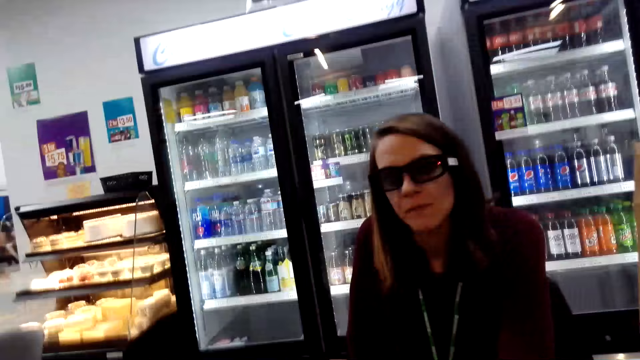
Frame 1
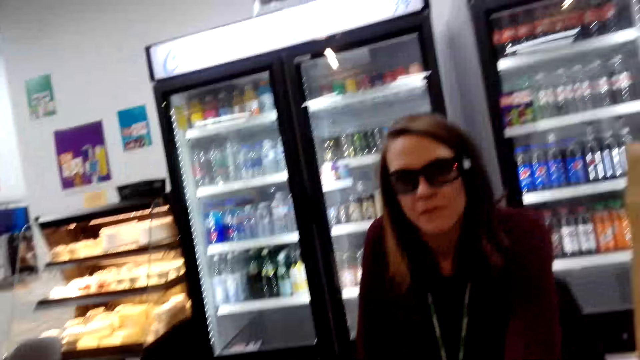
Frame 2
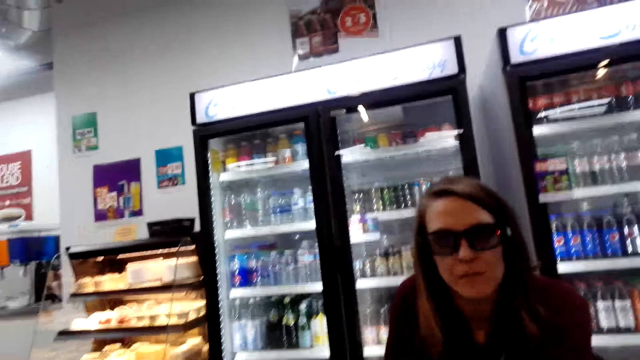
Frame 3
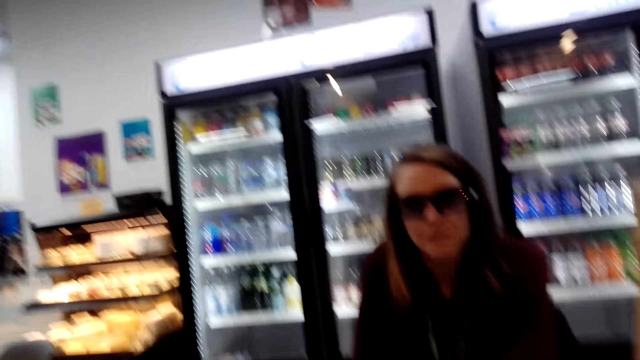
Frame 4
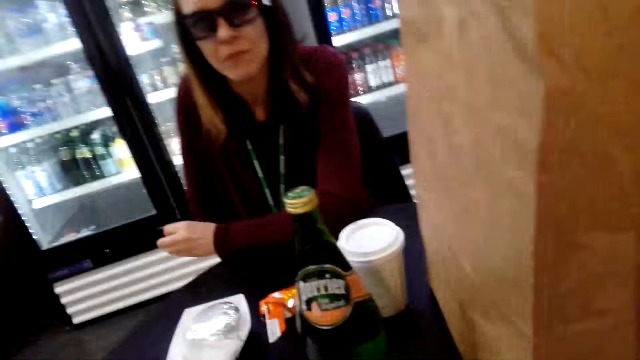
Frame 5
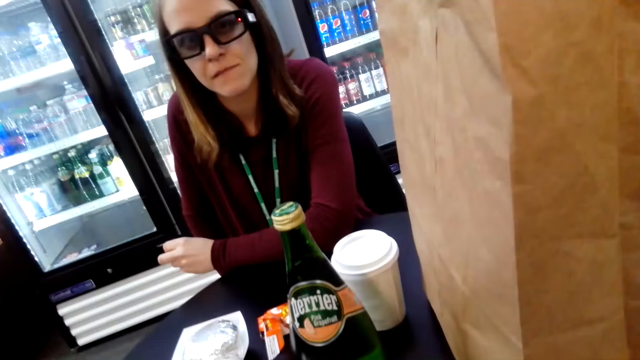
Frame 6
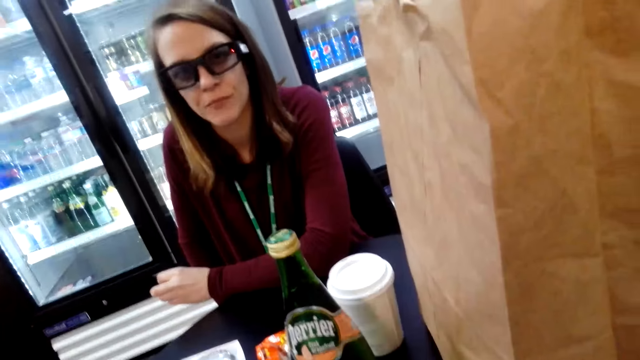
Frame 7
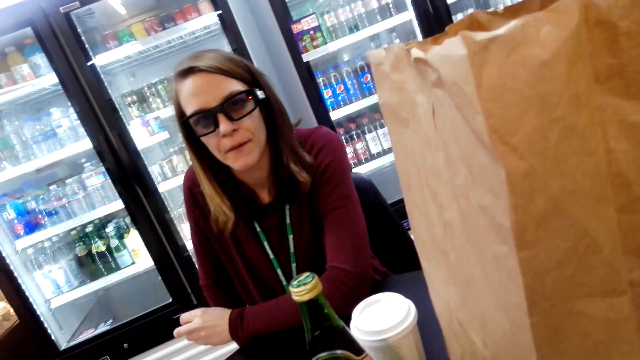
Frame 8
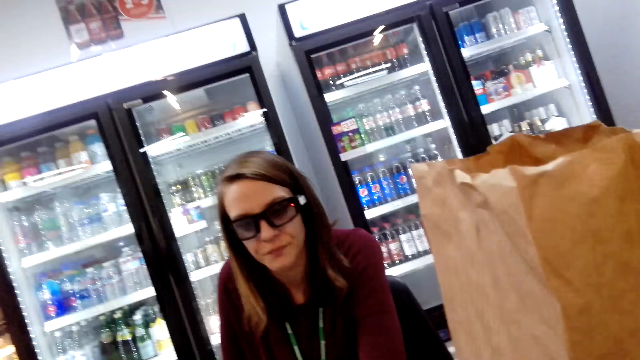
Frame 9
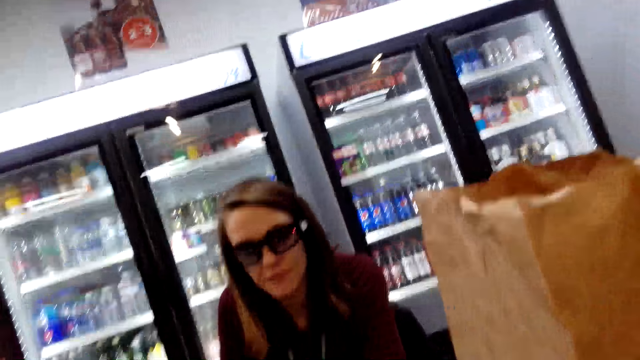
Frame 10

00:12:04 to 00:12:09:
The camera wearer turns around.

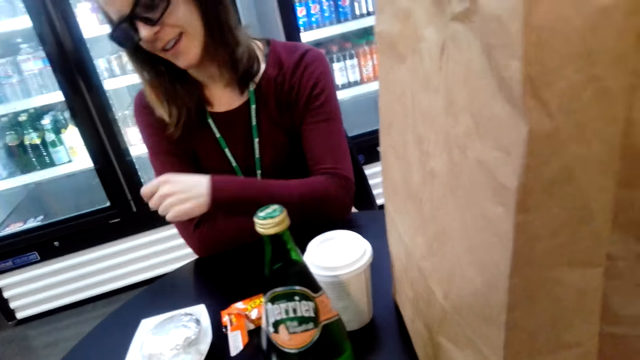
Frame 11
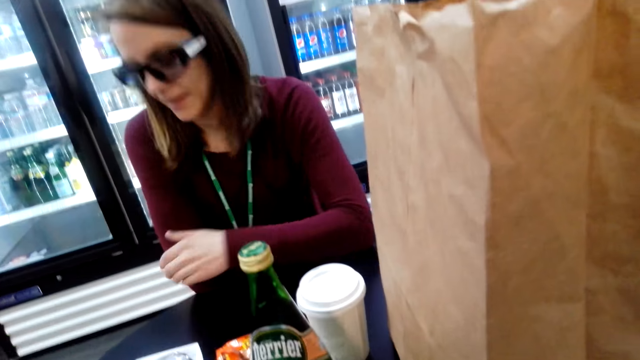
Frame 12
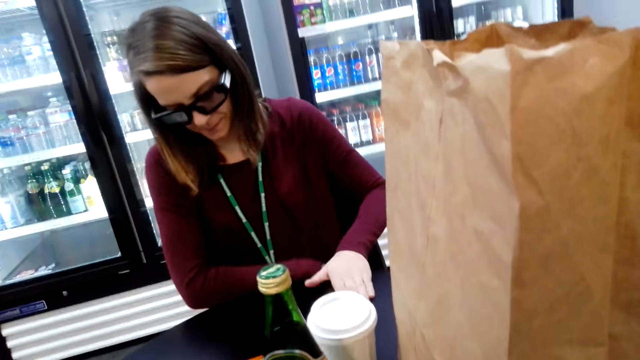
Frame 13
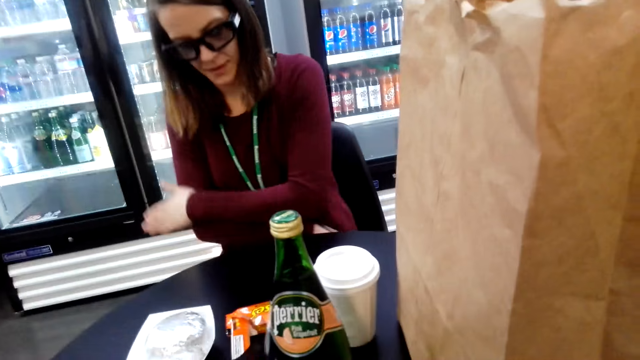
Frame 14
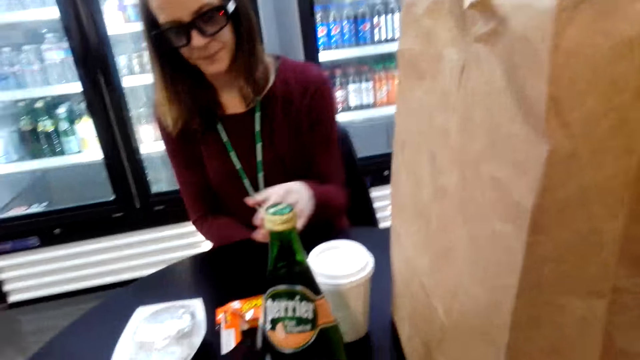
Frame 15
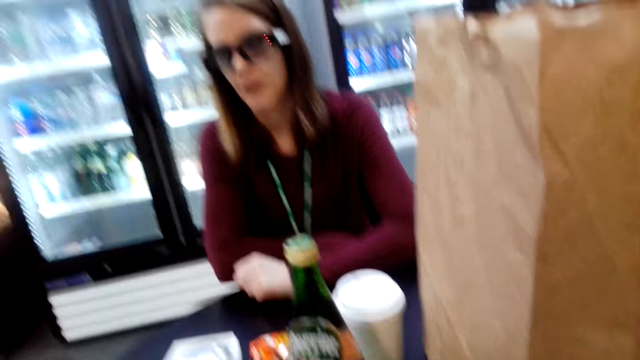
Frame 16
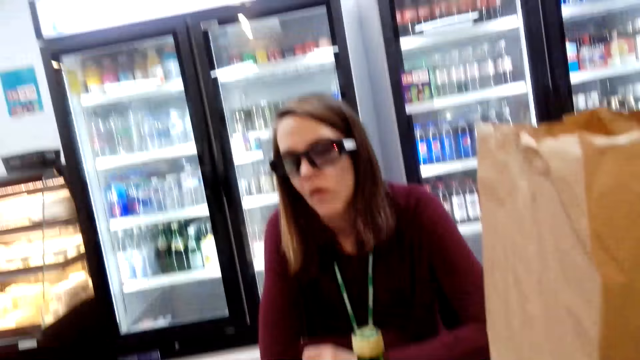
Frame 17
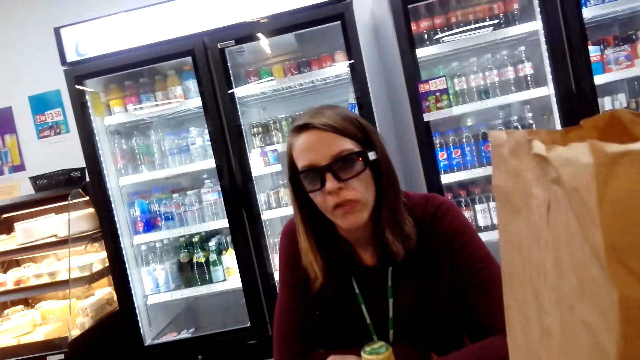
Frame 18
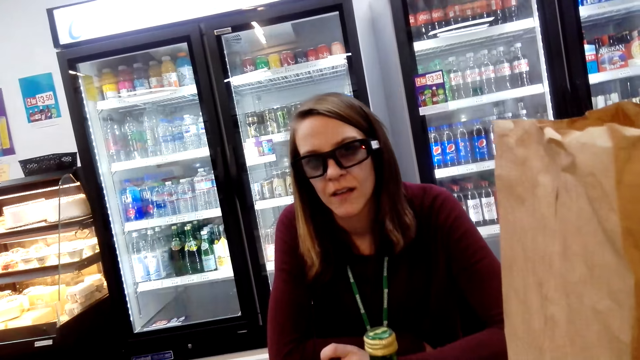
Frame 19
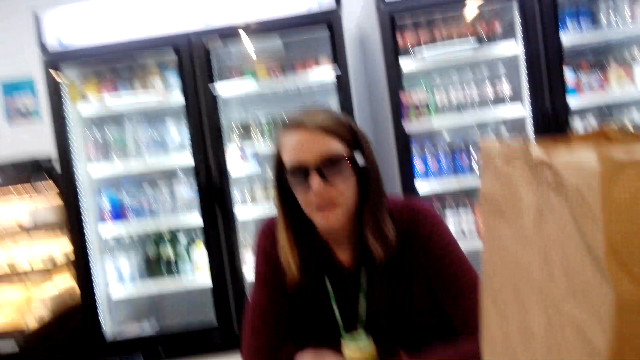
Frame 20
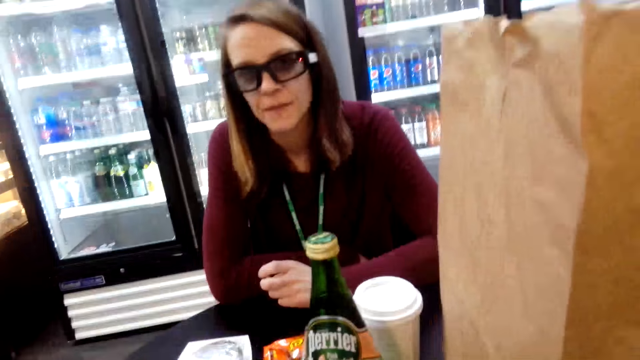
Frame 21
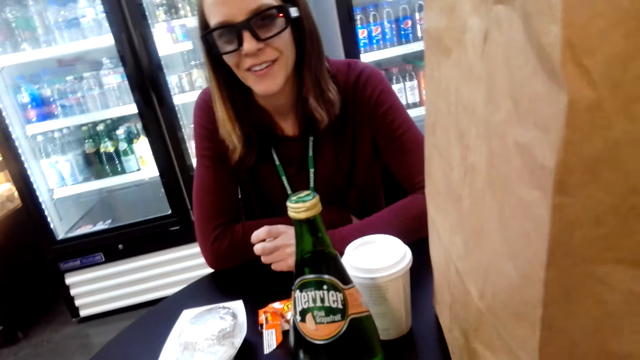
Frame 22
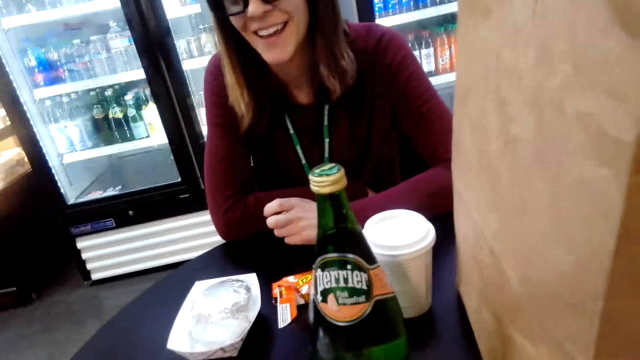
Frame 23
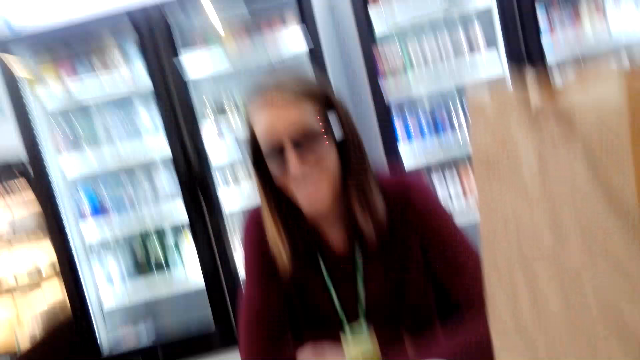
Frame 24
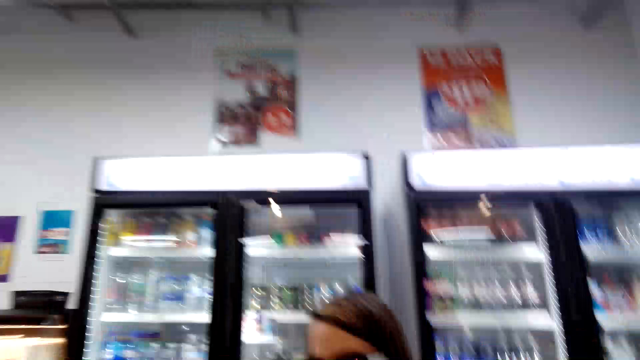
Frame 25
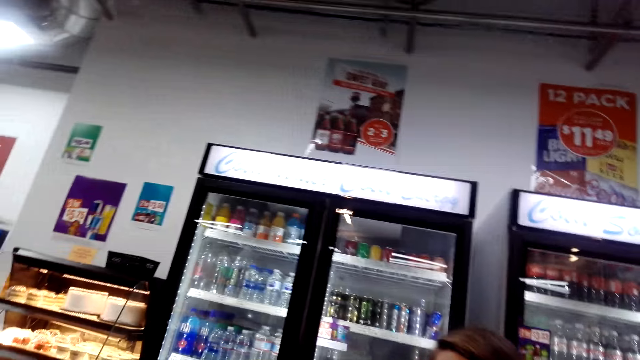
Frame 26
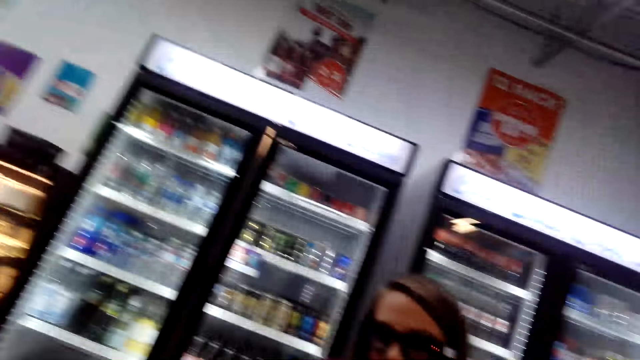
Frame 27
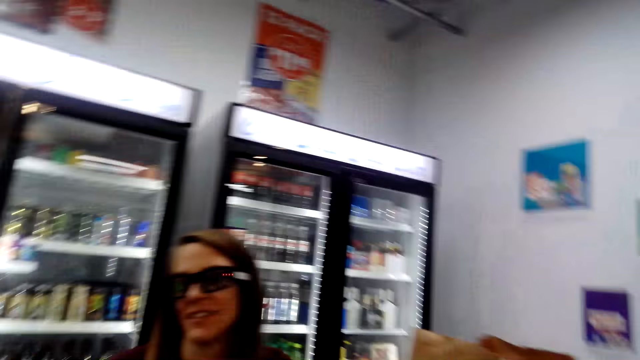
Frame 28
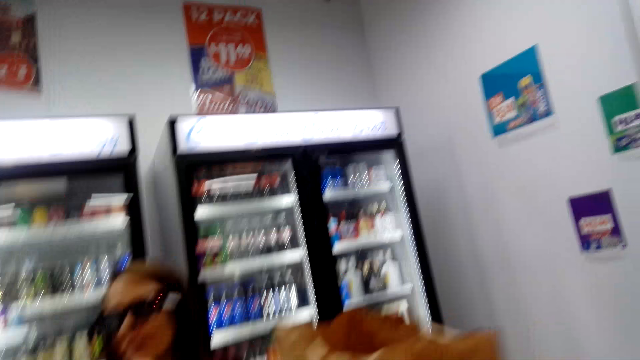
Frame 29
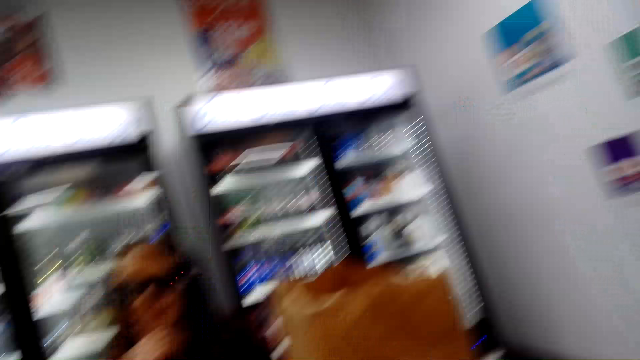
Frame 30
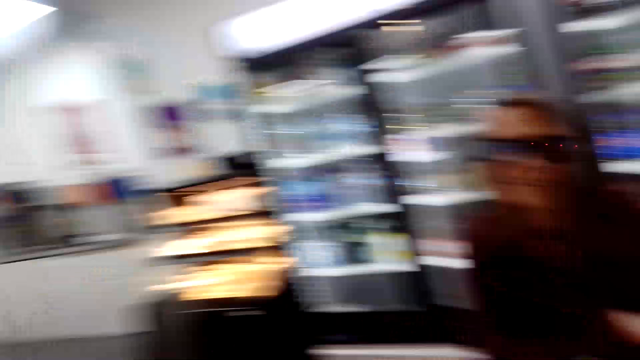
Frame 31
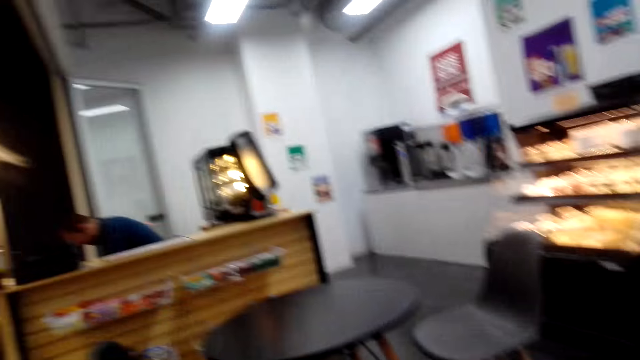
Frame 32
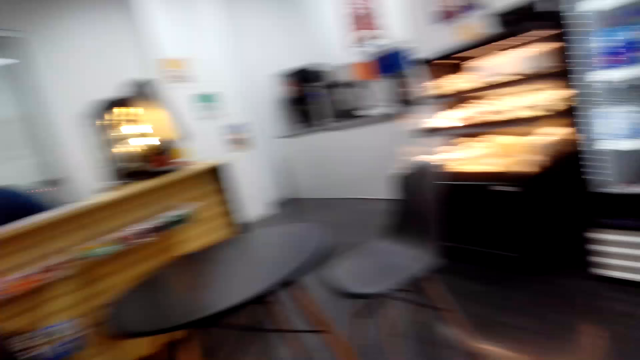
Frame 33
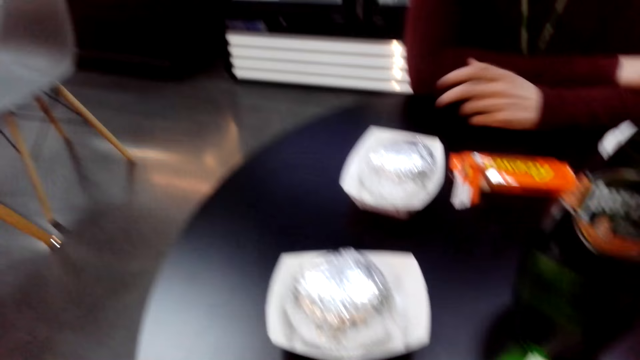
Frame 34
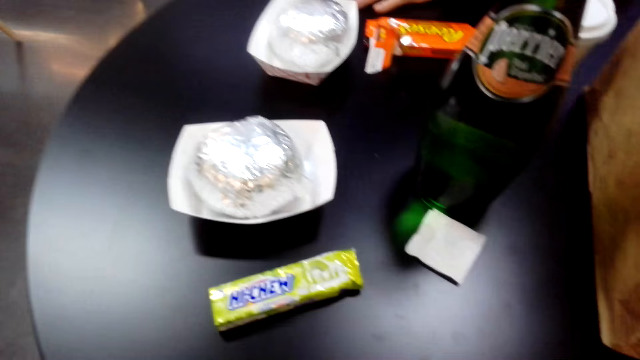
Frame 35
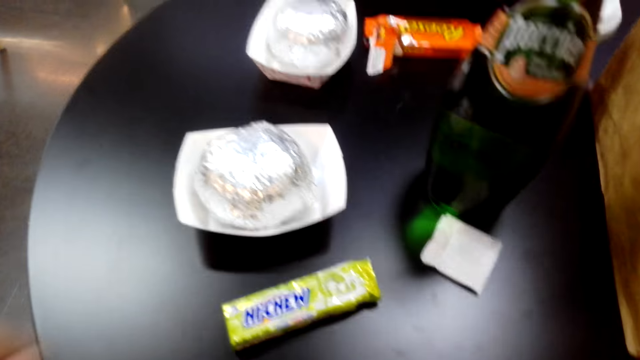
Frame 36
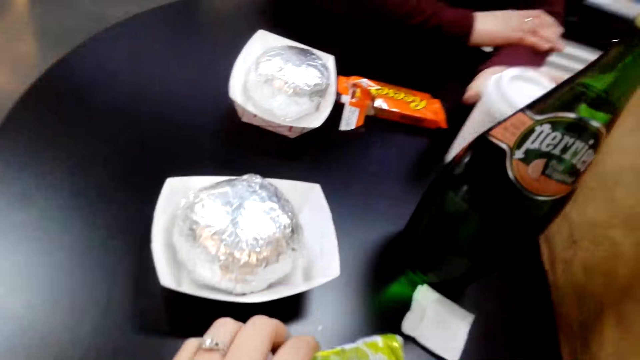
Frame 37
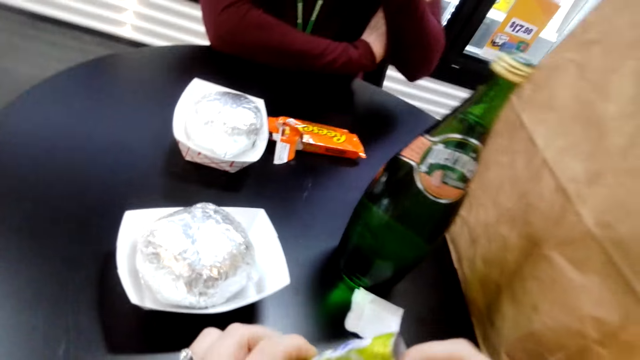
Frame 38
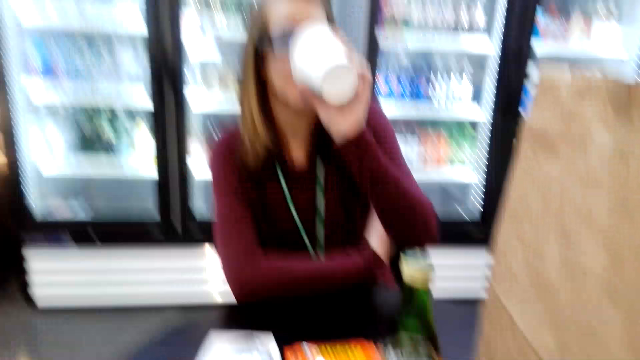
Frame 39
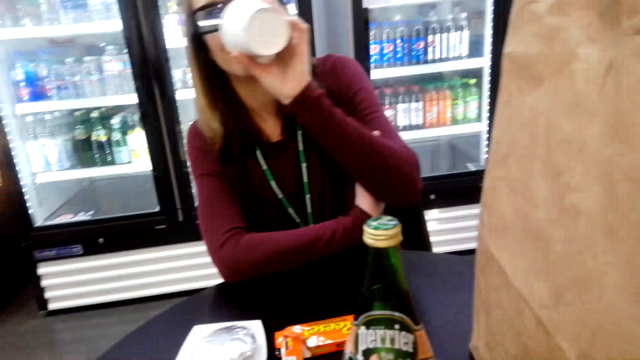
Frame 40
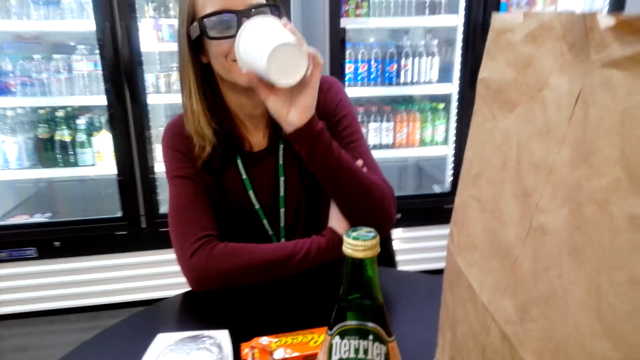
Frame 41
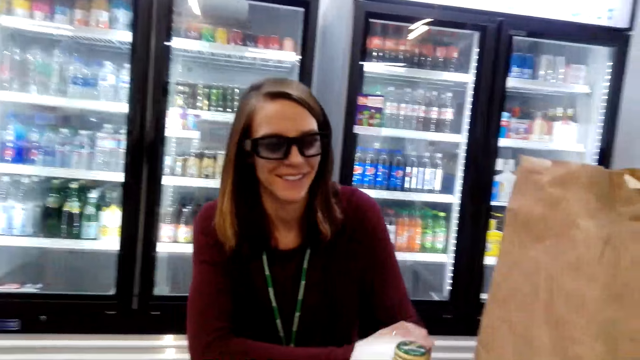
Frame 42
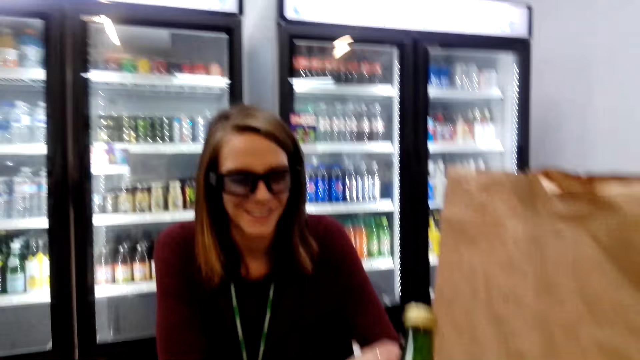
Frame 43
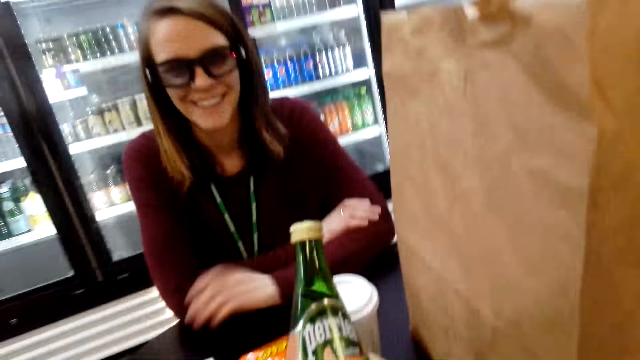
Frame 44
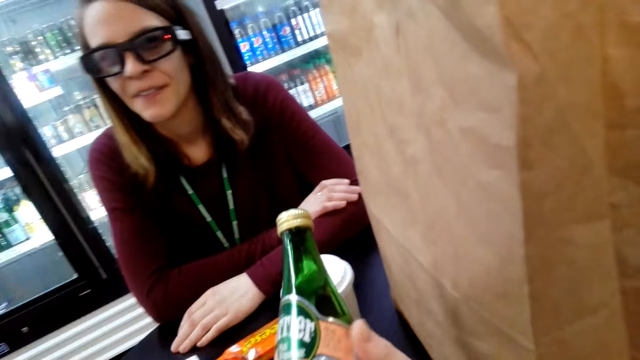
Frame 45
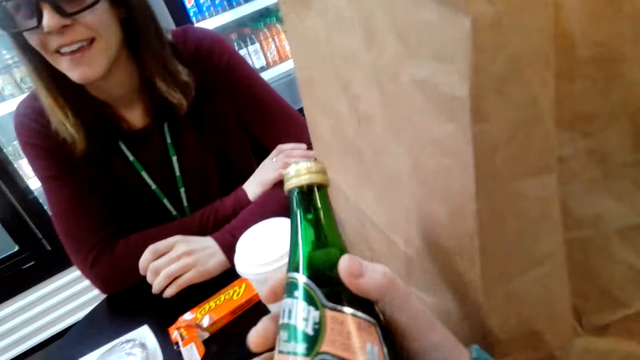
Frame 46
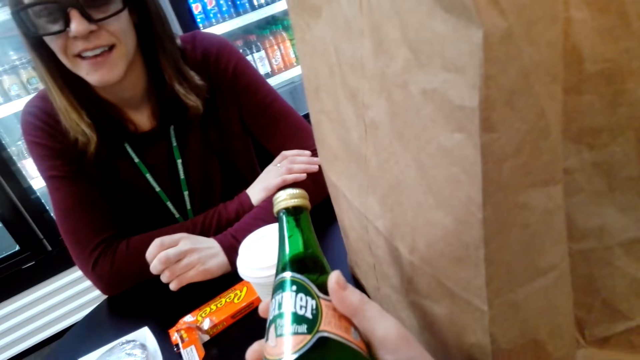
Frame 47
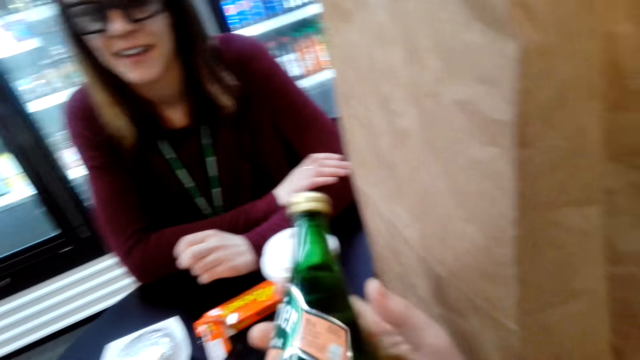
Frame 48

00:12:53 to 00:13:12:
A woman wipes the table with her hand. The camera wearer picks the chocolate bar from the table. The woman picks the mug from the table, drinks from the mug, and places the mug on the table. The camera wearer looks at the bubble water.
